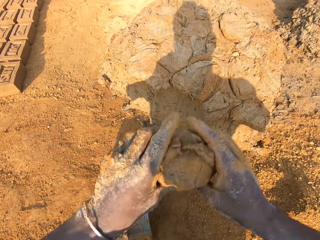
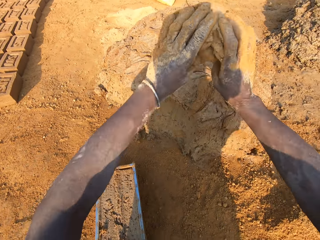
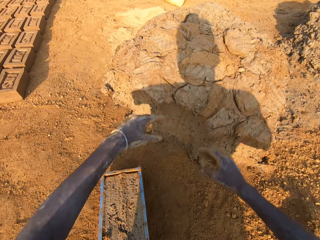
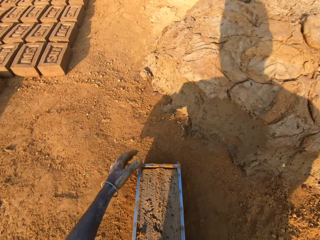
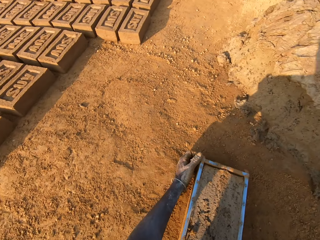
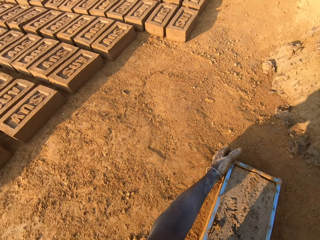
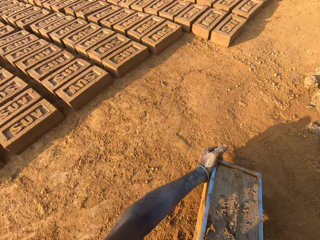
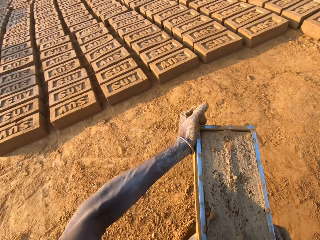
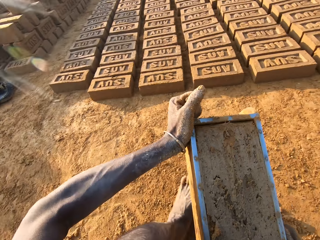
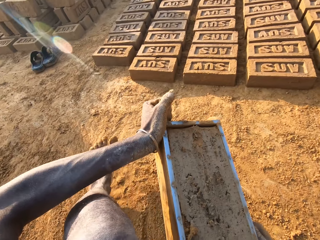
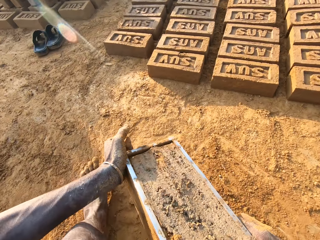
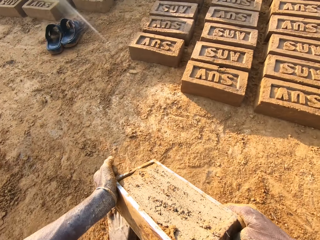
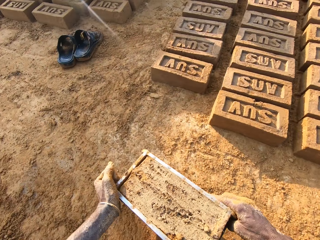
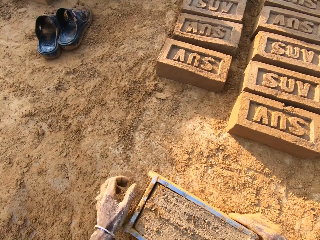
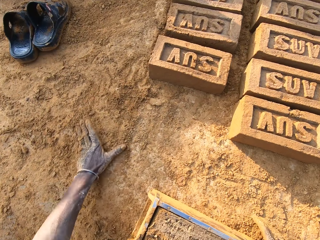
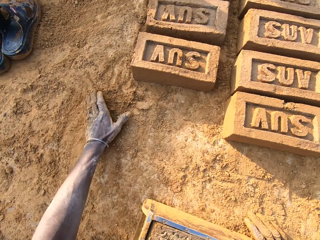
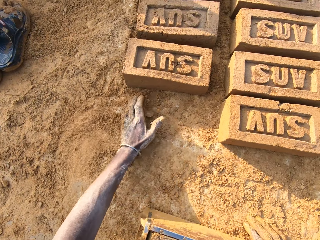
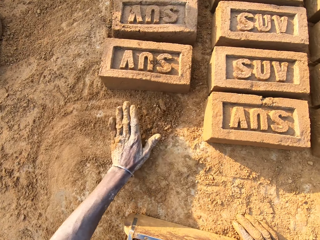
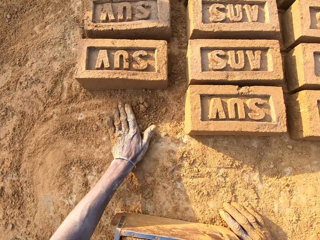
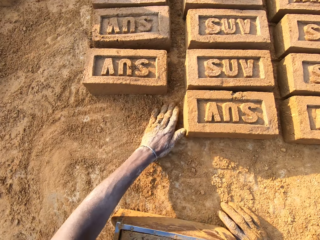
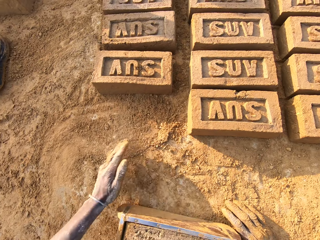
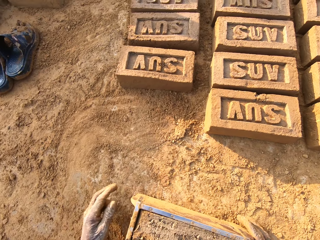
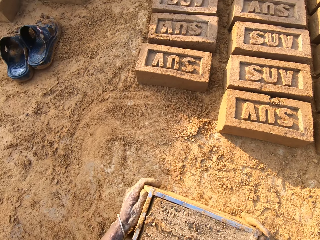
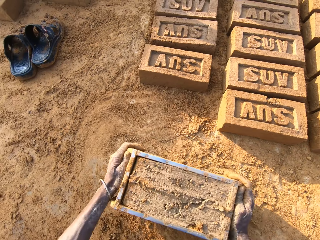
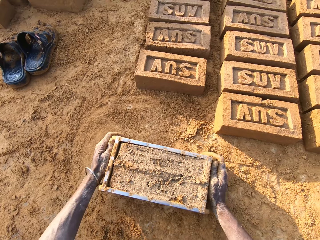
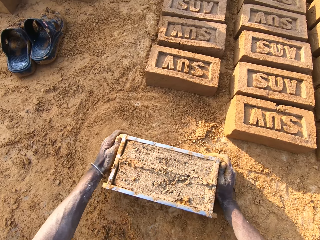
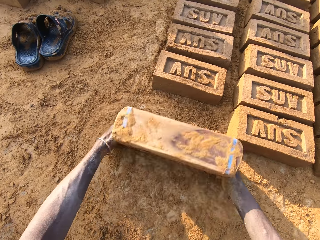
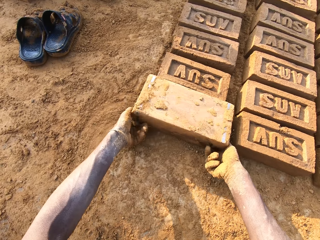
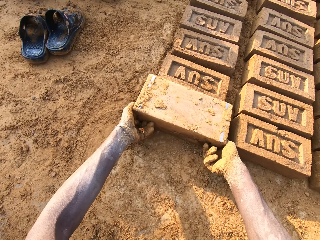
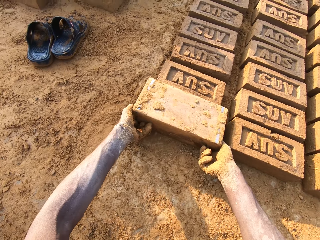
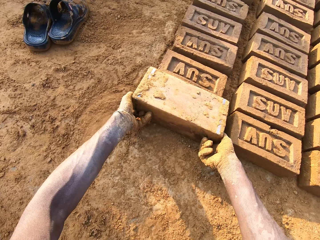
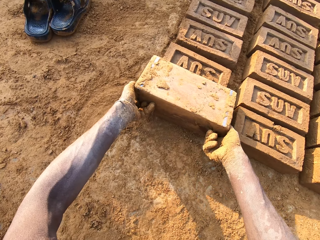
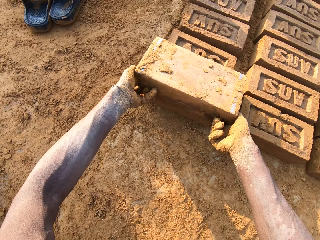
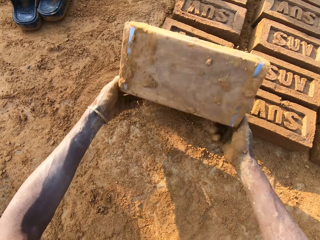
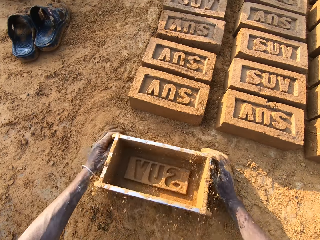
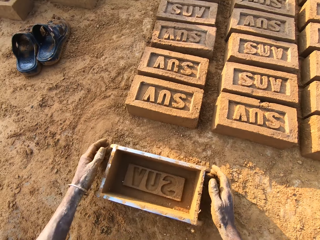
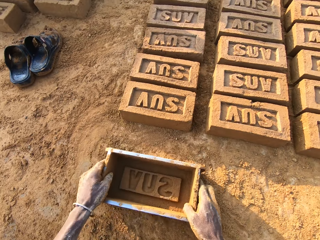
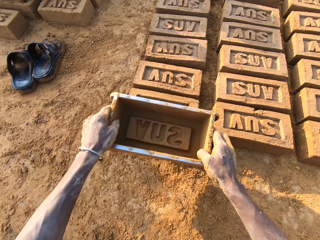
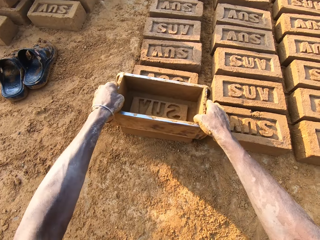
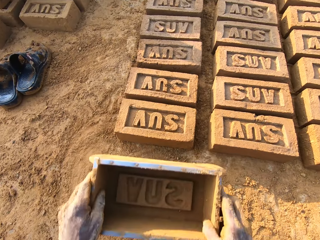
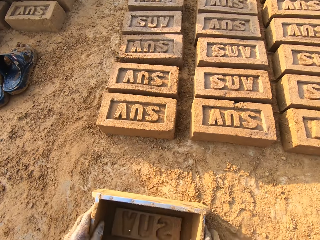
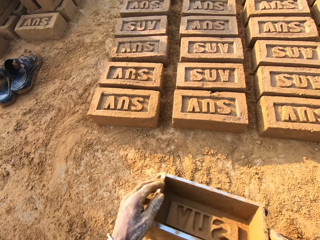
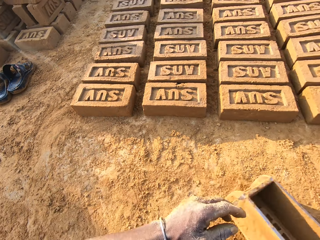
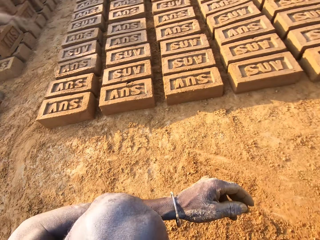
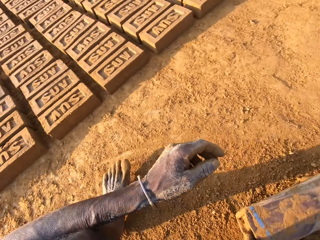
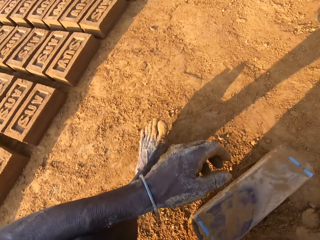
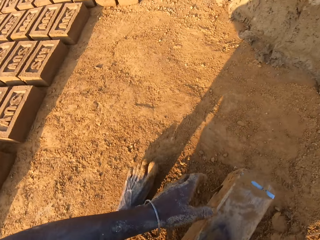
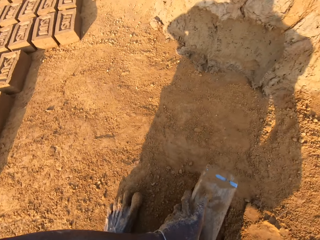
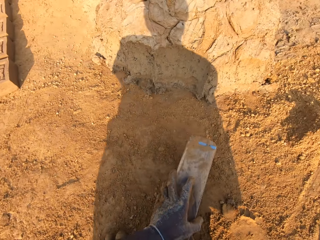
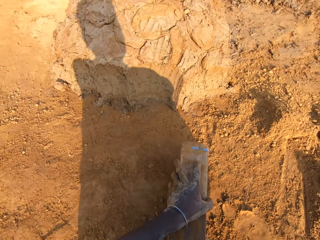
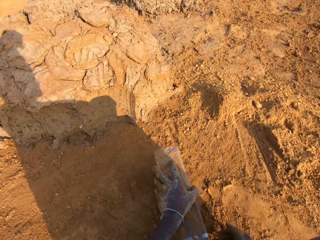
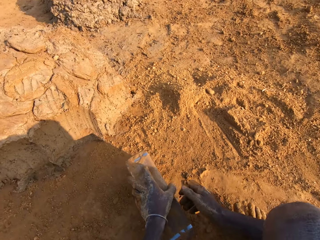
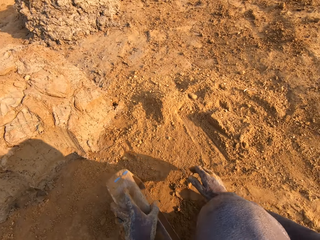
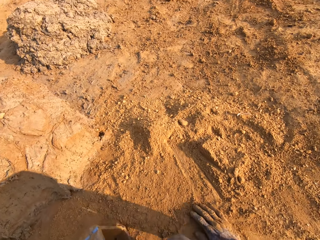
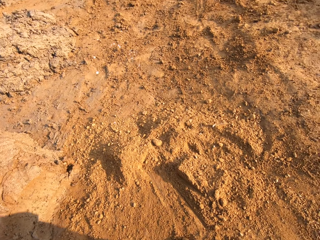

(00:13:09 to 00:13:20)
The camera wearer throws the mud in his hand on another mud on the floor. He turns around with the pan or brick mold box in his hand. He carries the brick mold box. He drops the pan on the floor. He adjusts the sand on the floor. He turns the pan on the floor. He puts the brick on the ground. He removes the mold mud from the pan on the floor. He puts the brick mold box on the brick. He hits the top of the mold mud with the pan. He turns around with the pan in his hand.

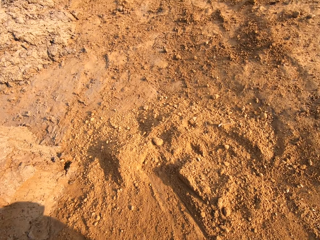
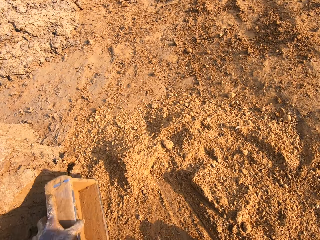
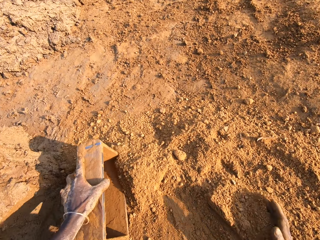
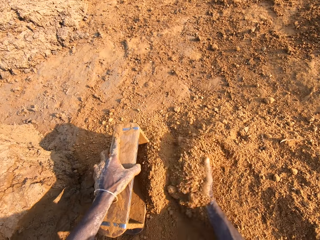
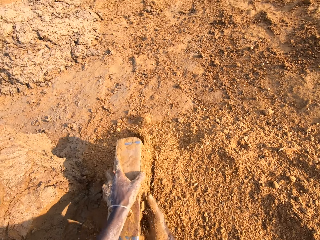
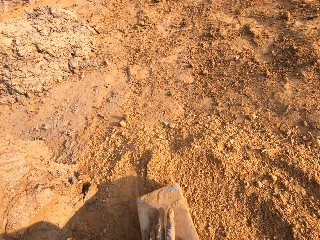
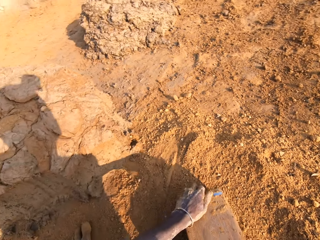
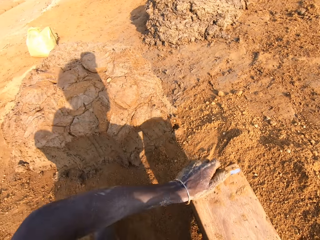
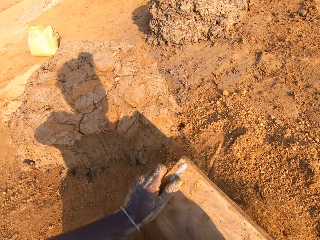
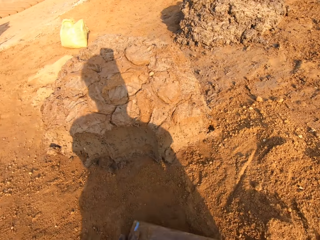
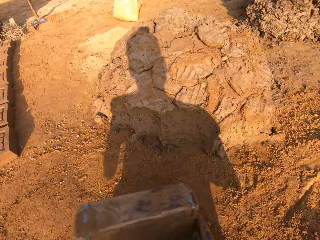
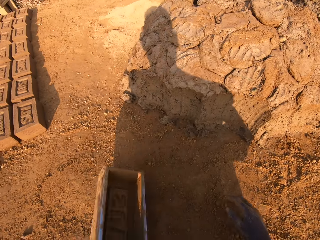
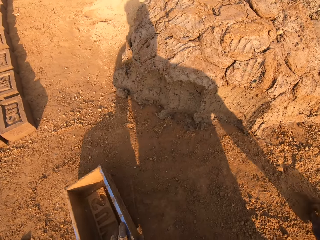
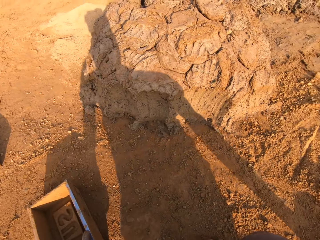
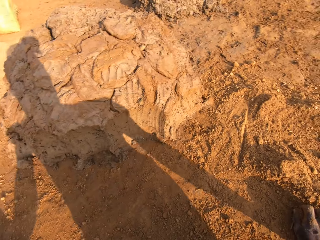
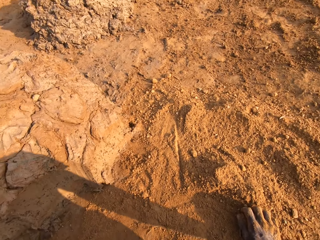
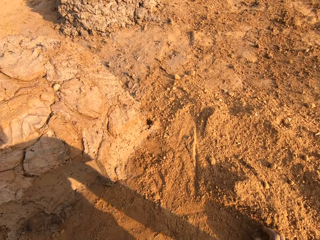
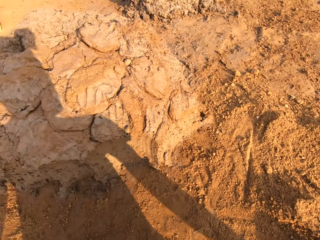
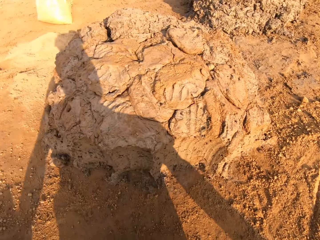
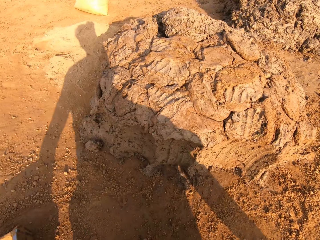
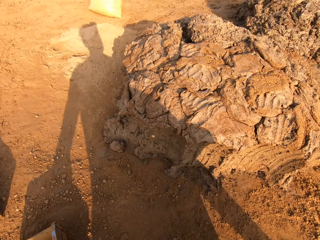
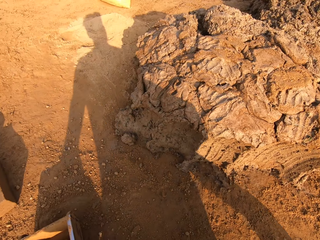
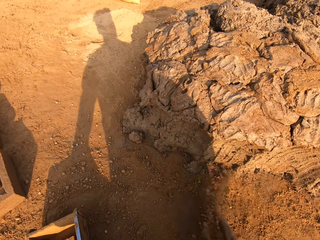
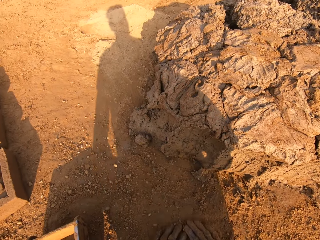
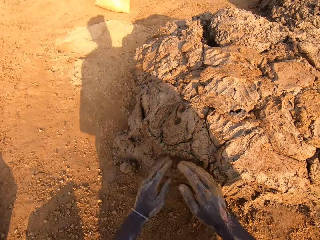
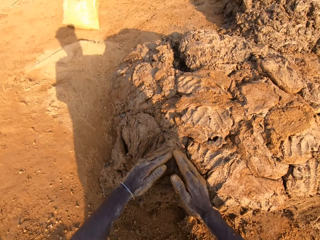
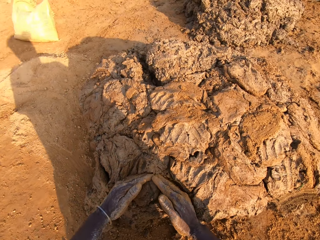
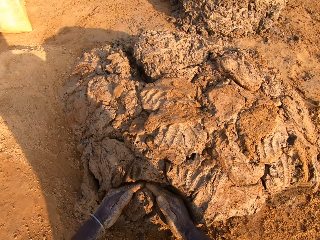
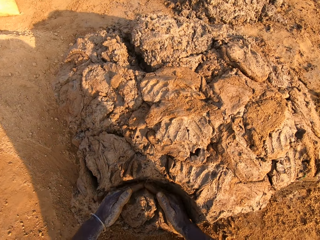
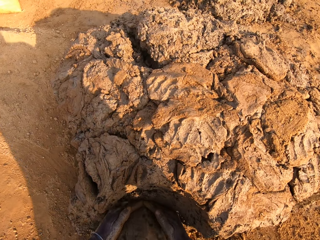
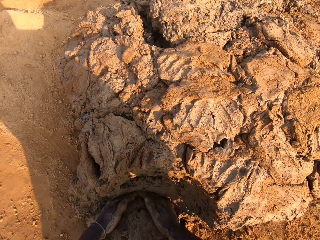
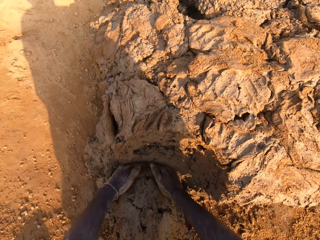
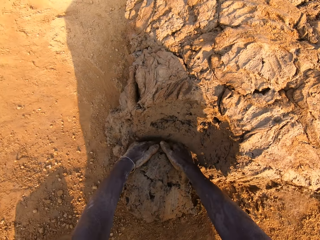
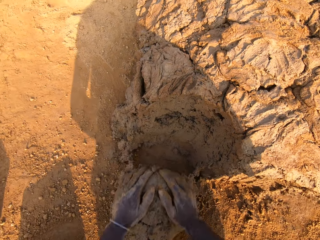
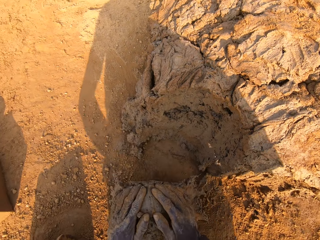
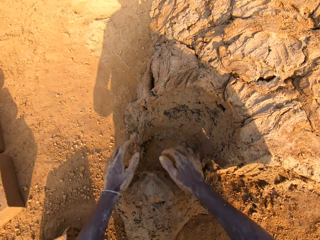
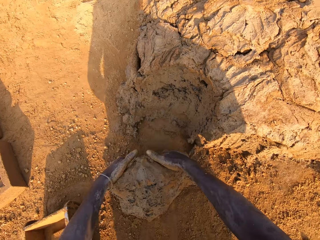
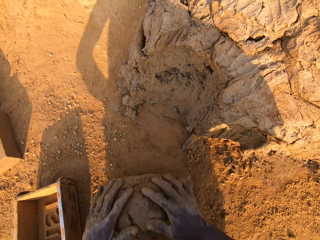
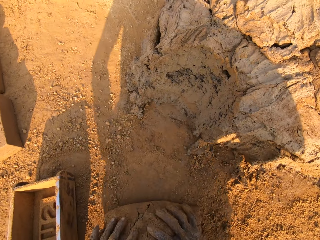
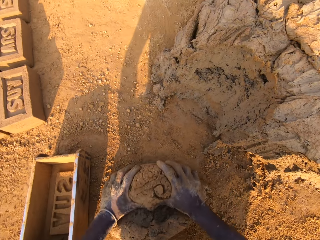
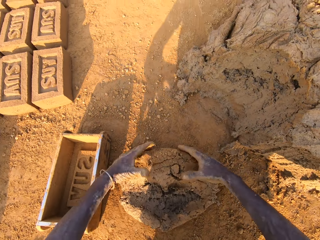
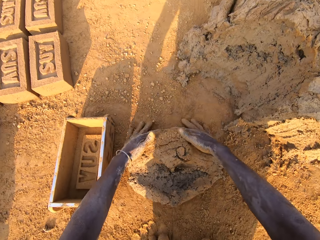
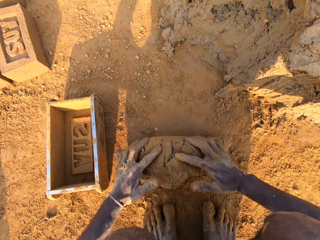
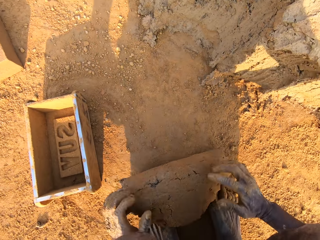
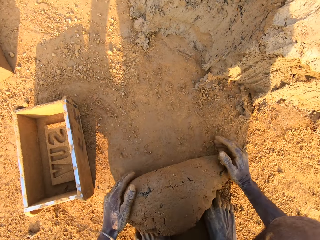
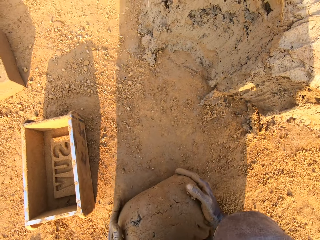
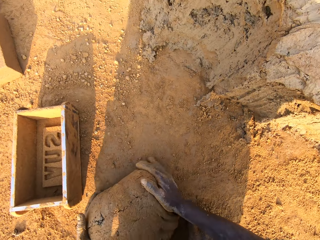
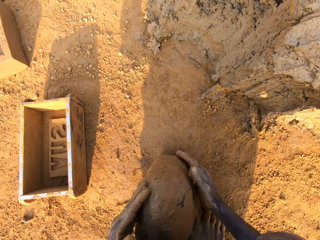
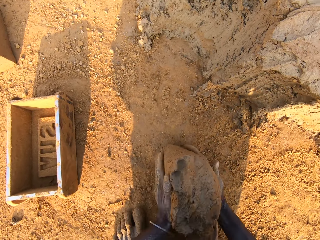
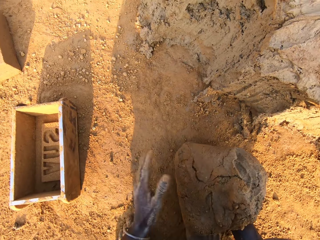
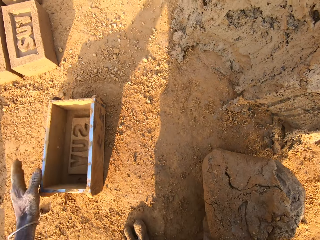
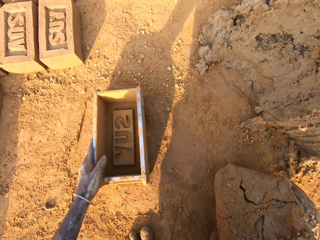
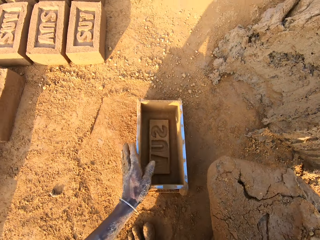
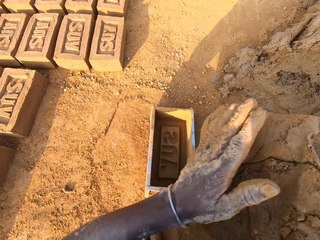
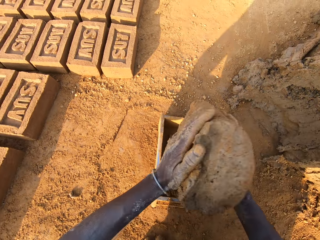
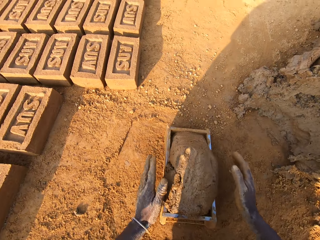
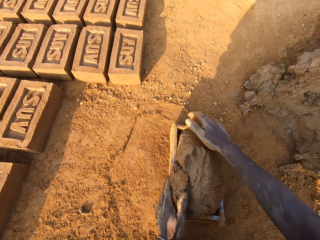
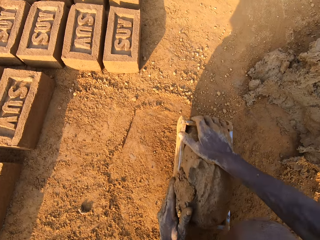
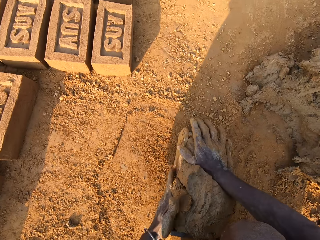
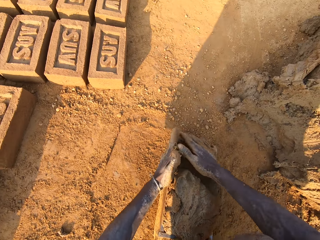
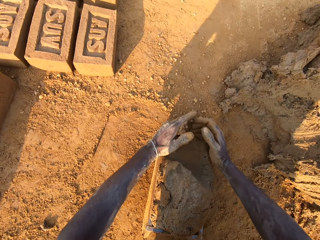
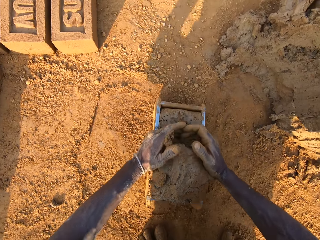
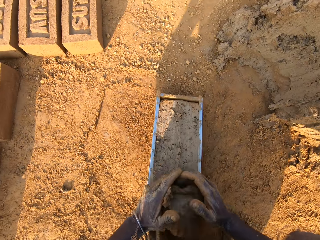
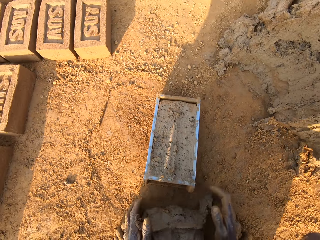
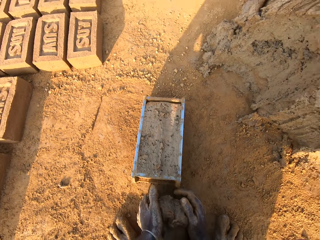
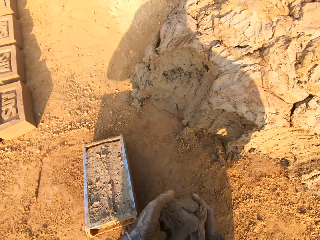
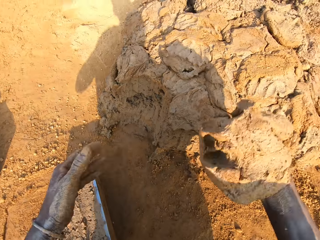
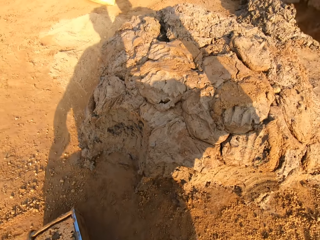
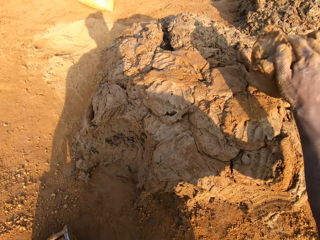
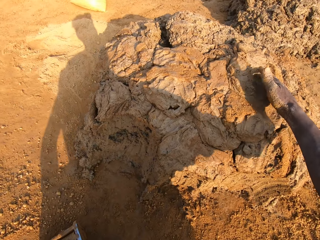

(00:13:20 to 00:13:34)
The camera wearer puts some sand in the pan with his right hand. He removes the pan from the sand on the floor. He drops the pan on the floor. He takes some mud from the floor with his hand. He rolls the mud on the sand on the floor with his hand. He moves the pan forward with his left hand. He puts the mud in the pan. He presses the mud in the pan with his right hand. He removes excess mud in the pan with his hands. He throws the mud in his hand on another mud on the floor.
